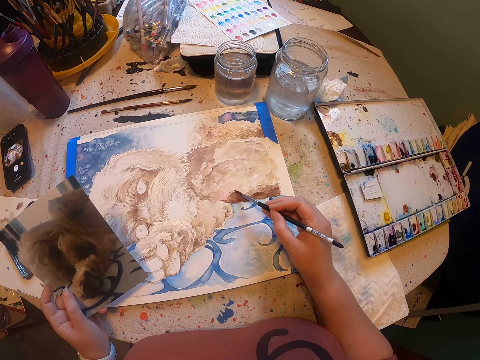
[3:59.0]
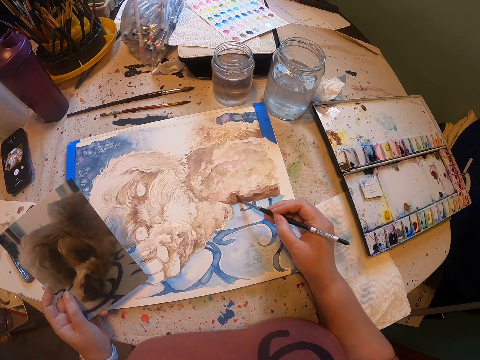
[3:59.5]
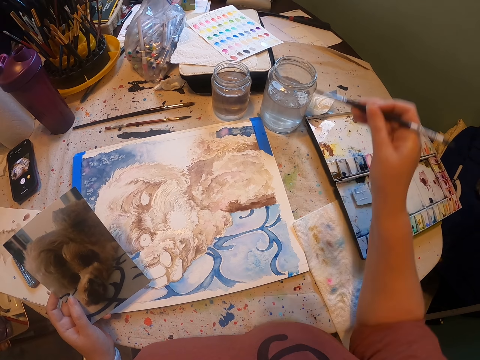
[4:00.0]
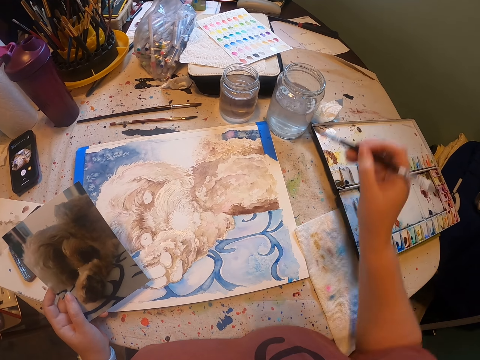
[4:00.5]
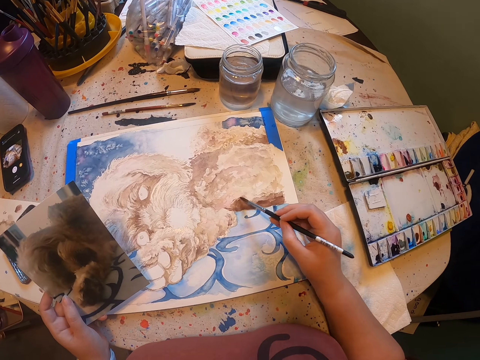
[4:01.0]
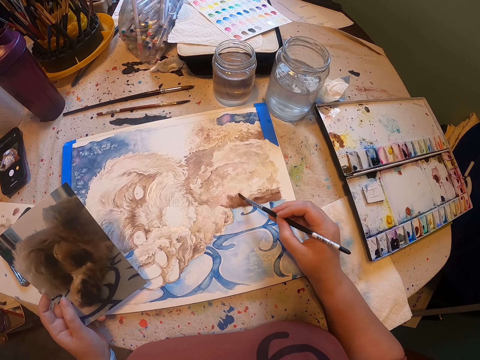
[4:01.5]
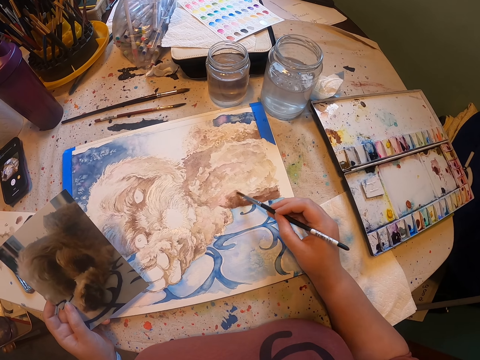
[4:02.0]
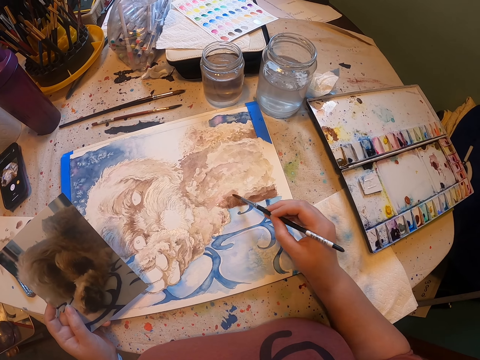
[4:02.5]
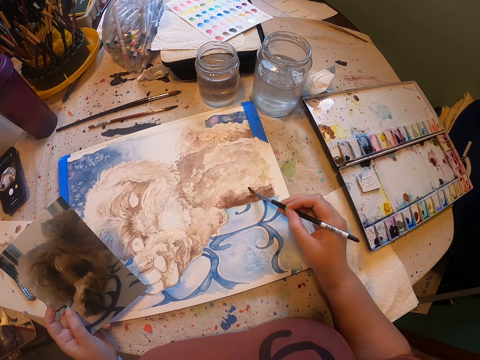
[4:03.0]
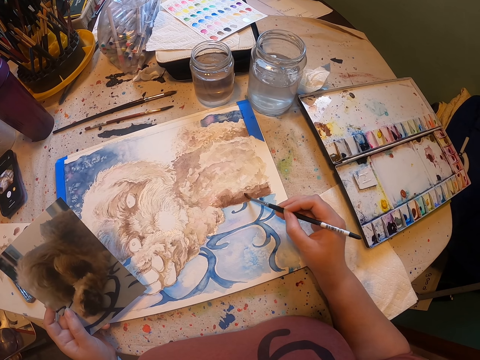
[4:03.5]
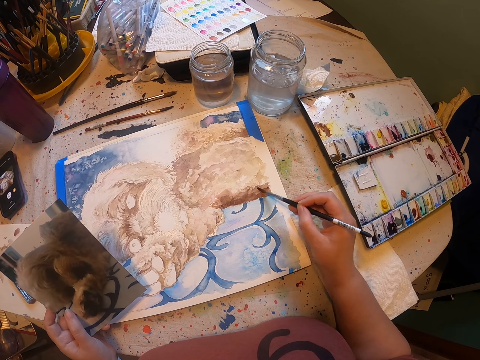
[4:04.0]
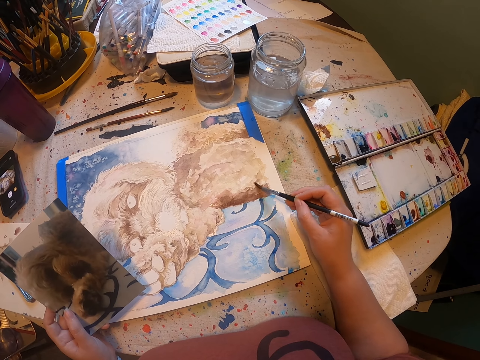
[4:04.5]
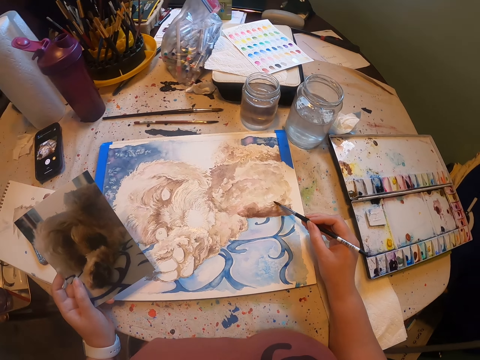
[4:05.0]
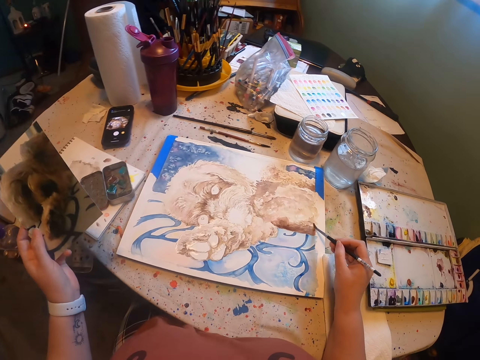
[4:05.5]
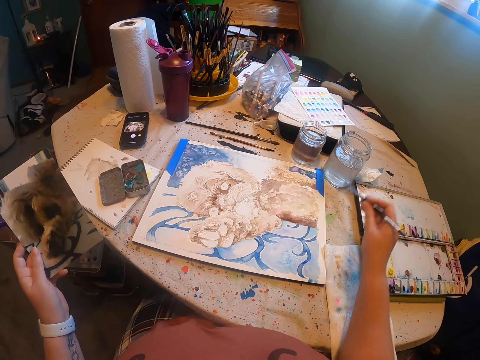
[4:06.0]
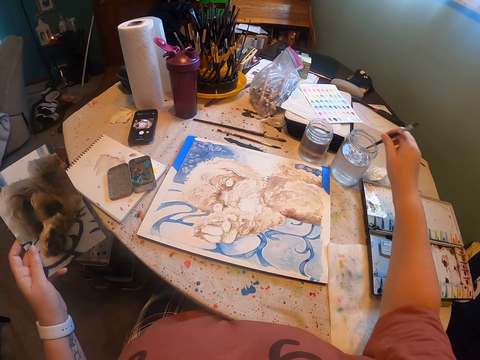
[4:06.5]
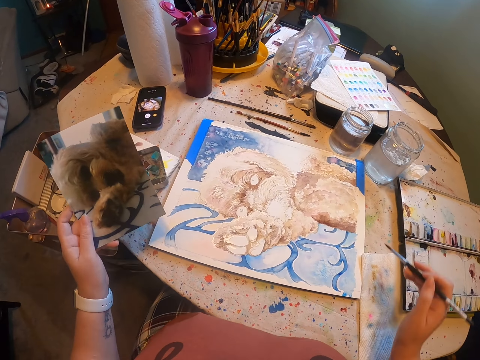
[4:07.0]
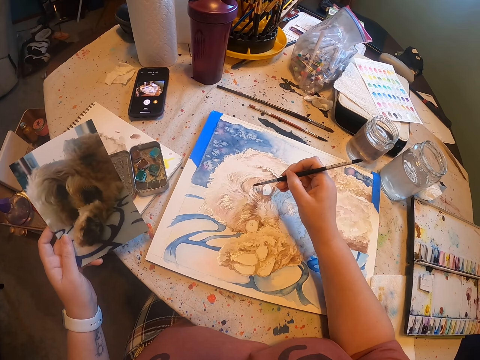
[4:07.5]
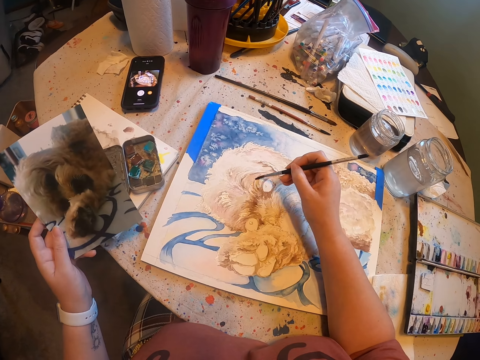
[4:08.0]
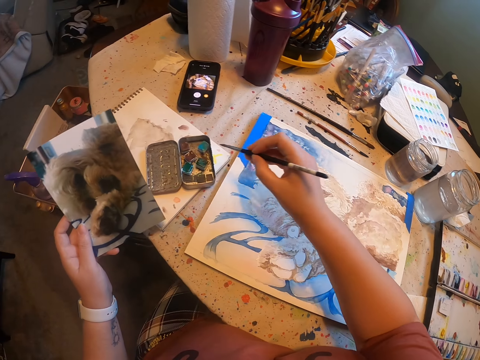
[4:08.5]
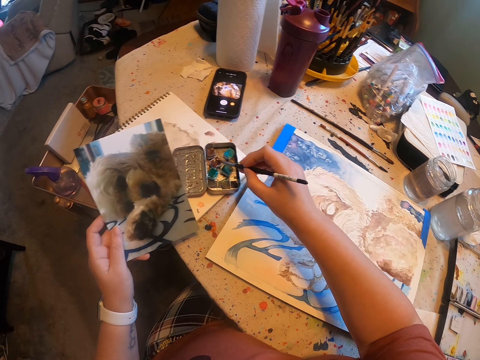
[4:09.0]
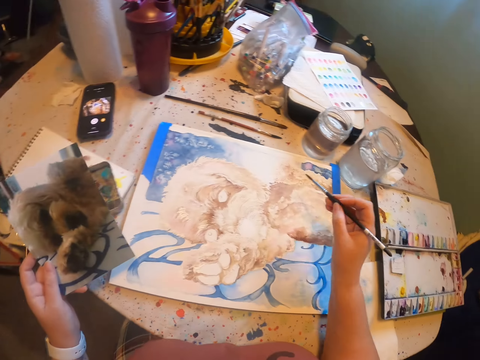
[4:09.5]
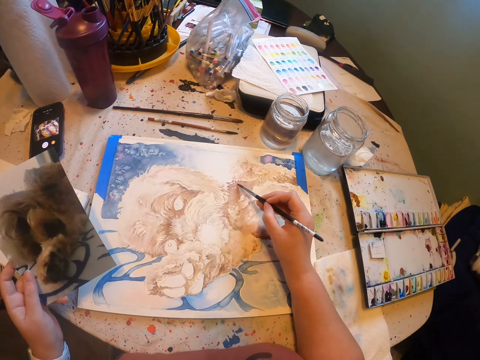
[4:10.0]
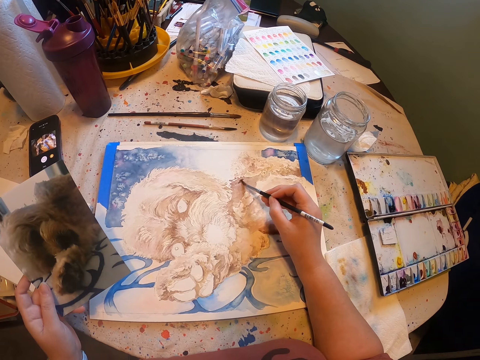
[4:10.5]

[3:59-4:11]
The camera wearer dips a paint brush in water. They paint on the photo on the table. They dip the paint brush in the water and clean up the paint brush on a serviette. They paint on the photo on the table. They dip the paint brush in the water colour. They scoop color from the box.

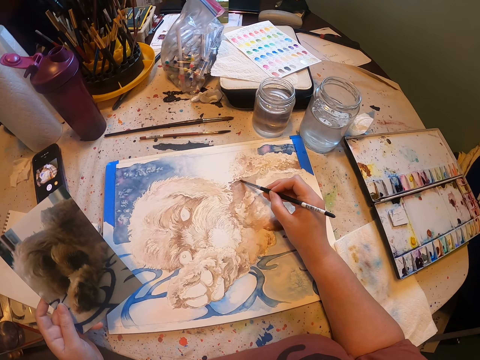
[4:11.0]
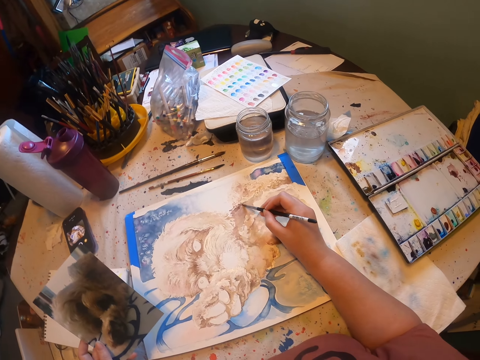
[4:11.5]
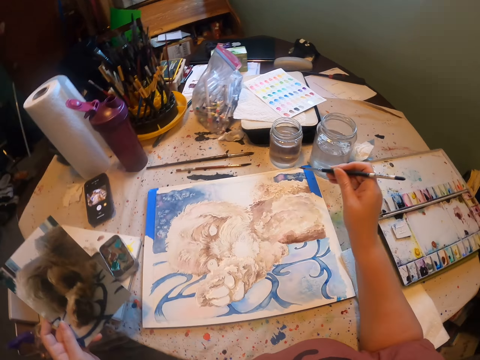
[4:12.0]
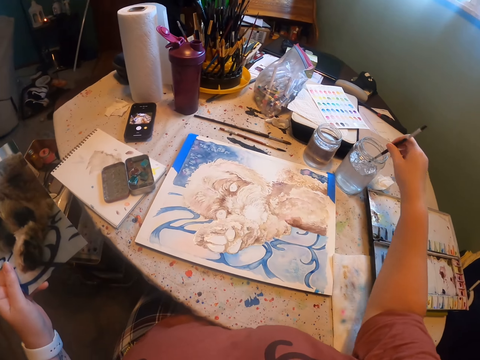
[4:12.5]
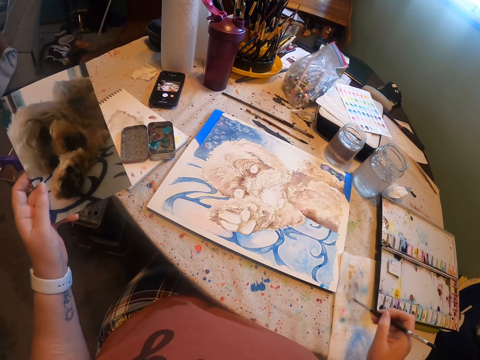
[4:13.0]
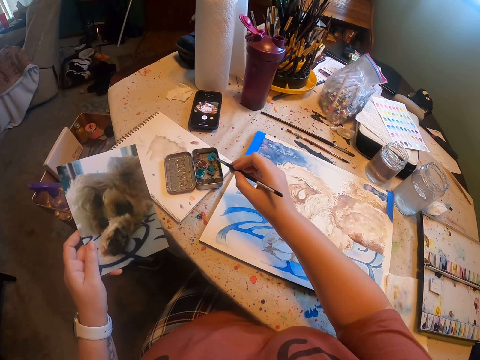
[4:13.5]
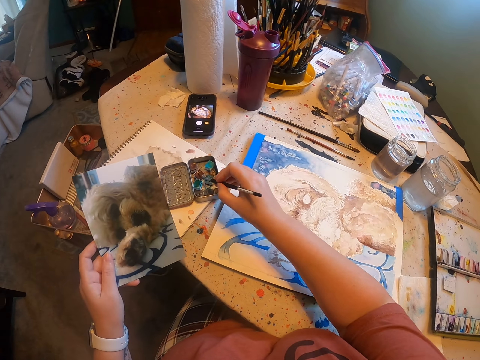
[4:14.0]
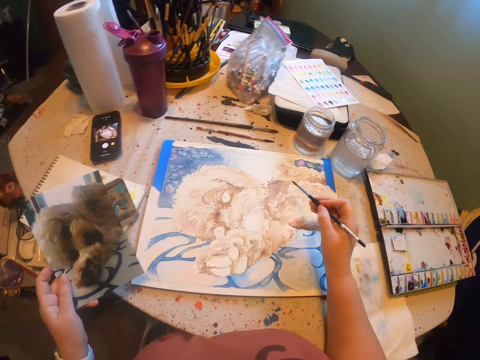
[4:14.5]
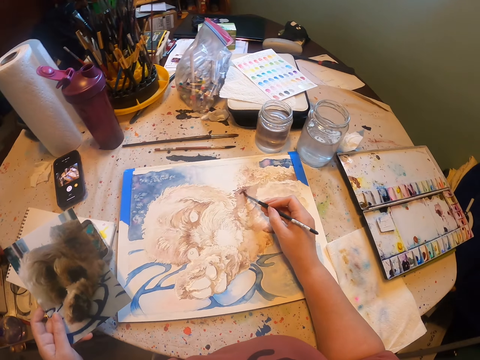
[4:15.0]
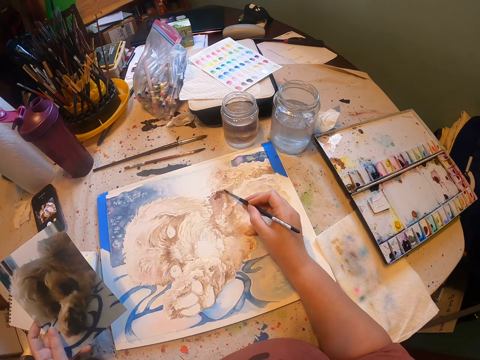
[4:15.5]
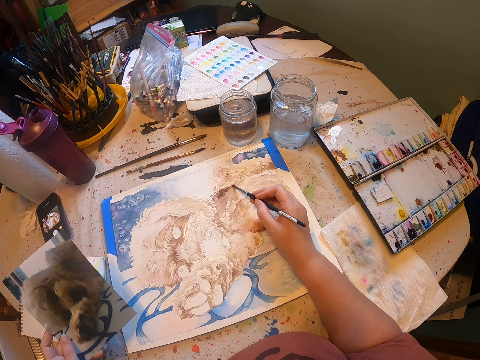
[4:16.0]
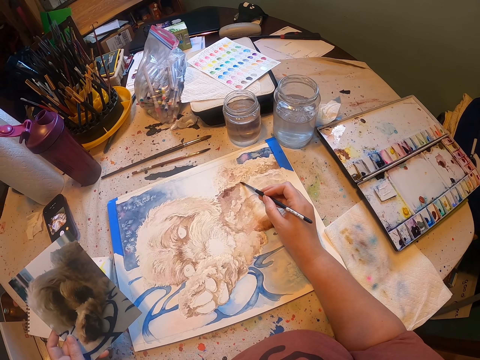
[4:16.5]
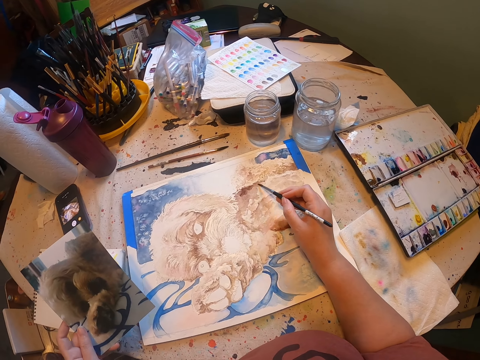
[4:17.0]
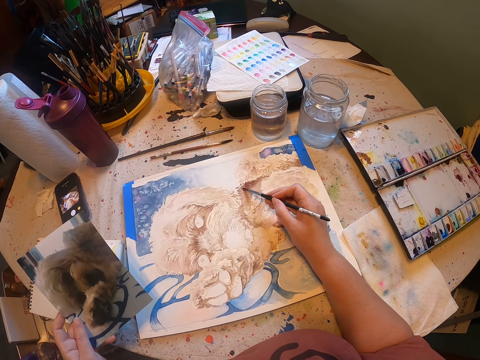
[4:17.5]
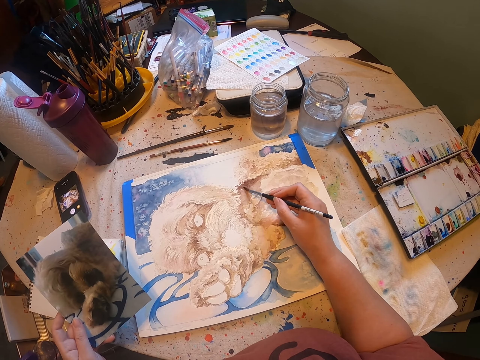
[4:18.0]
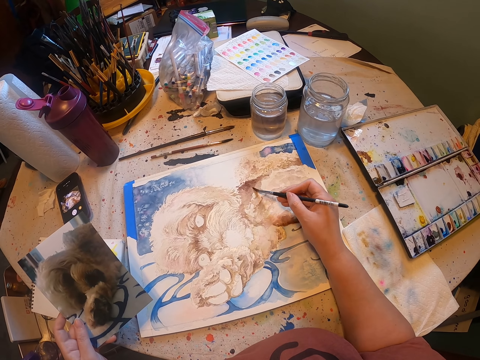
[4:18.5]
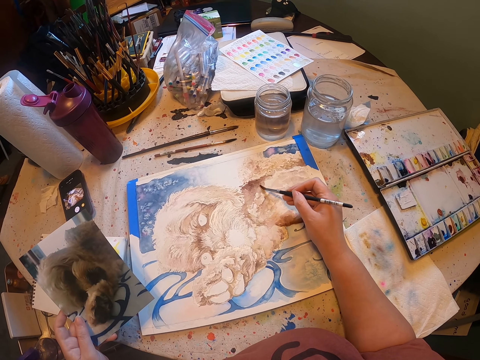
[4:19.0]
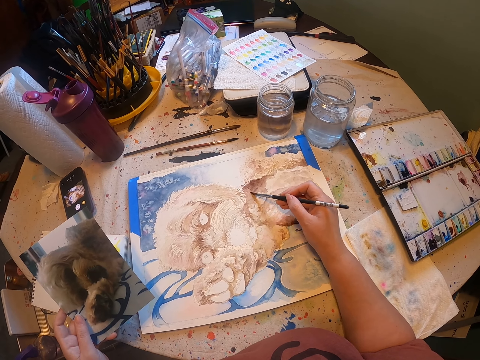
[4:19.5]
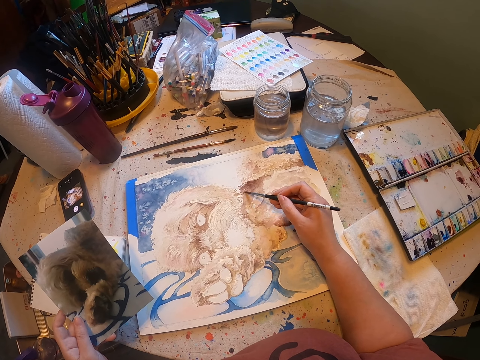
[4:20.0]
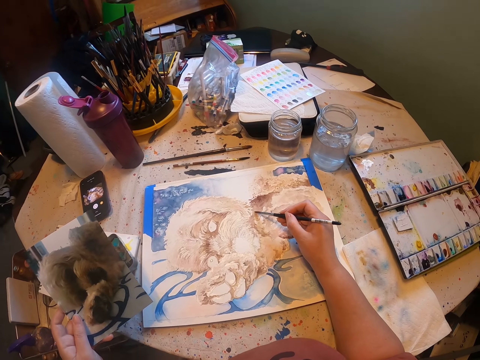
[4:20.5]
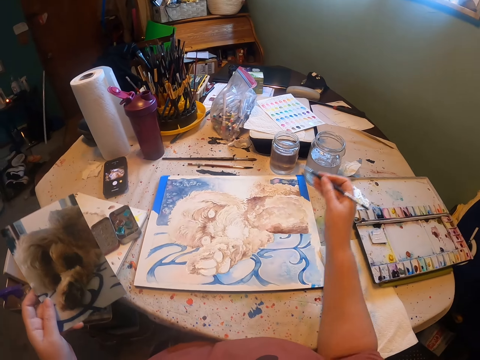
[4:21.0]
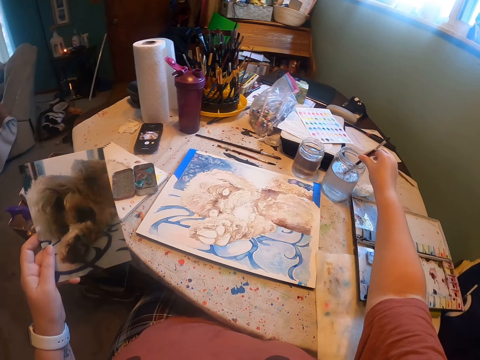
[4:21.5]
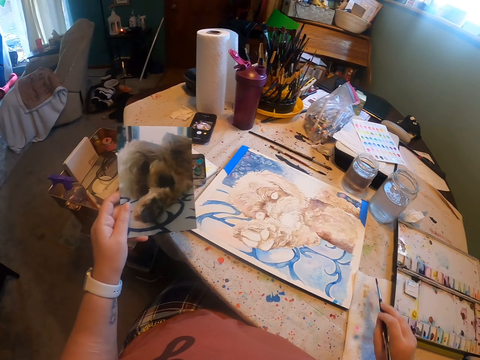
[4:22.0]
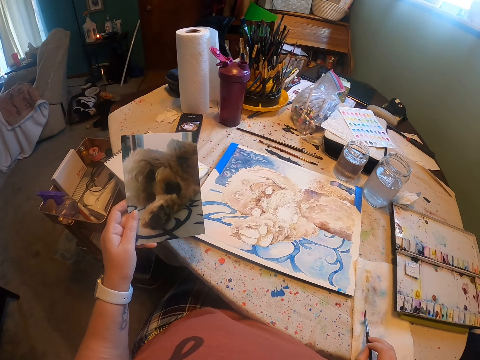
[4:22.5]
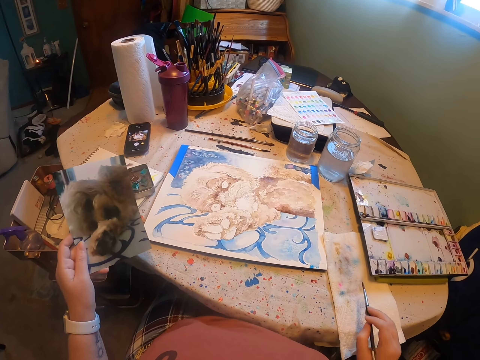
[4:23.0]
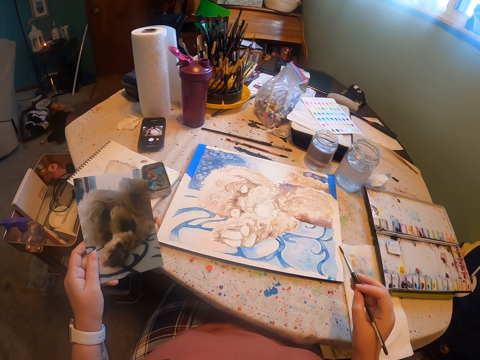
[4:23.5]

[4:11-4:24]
The camera wearer paints on the photo on the table. They dip a paint brush in water and clean up the paint brush on a serviette. They dip the paint brush in the water colour. They scoop color from the box. They paint on the photo on the table. They dip the paint brush in the water and clean up the paint brush on the serviette. They rub the brush on the paper.

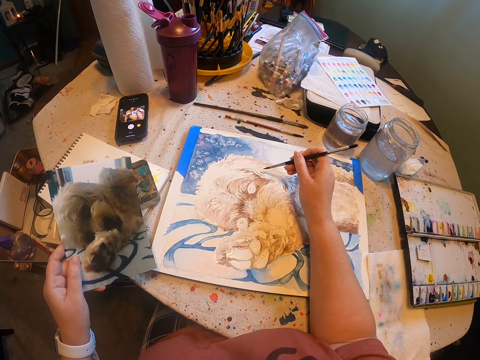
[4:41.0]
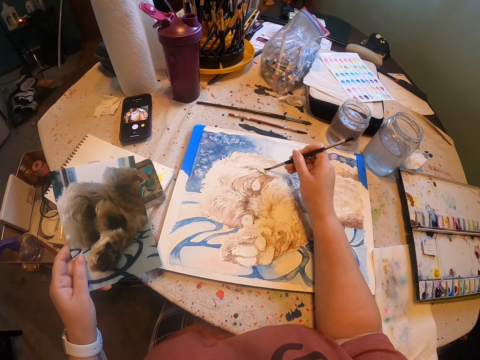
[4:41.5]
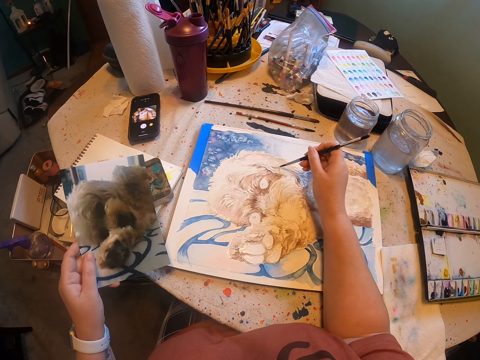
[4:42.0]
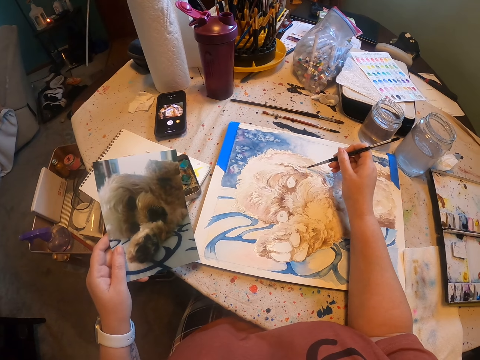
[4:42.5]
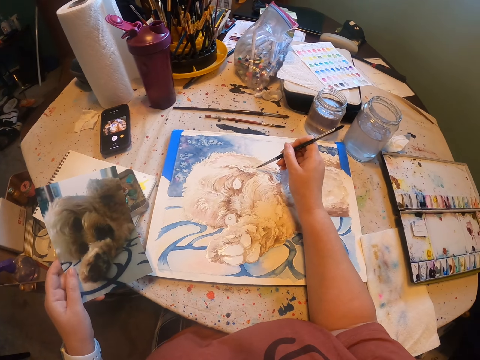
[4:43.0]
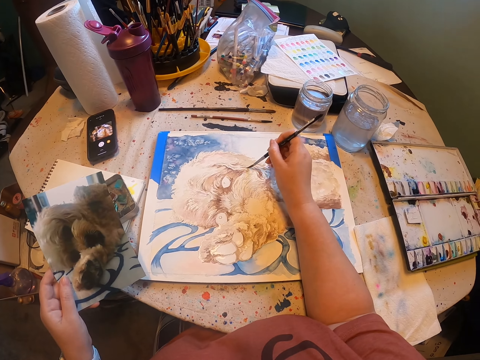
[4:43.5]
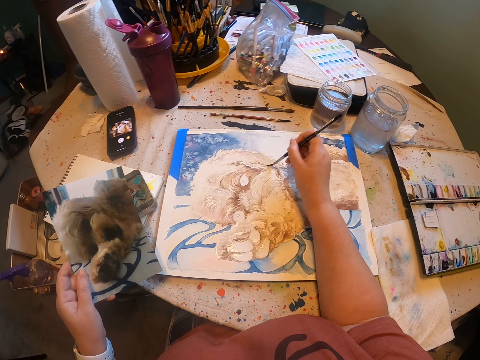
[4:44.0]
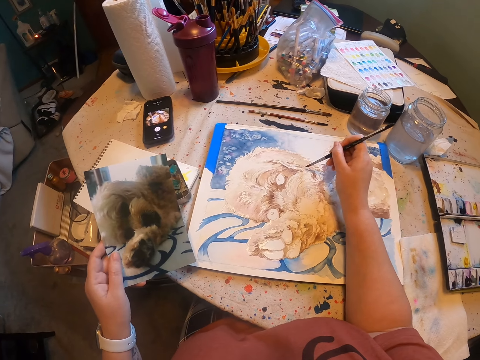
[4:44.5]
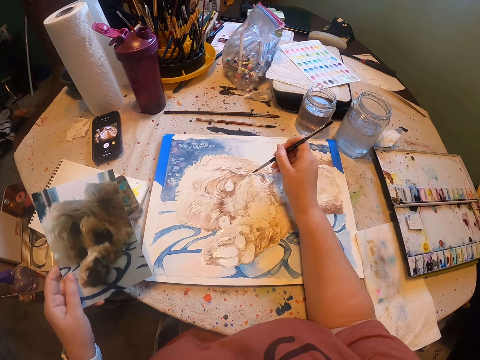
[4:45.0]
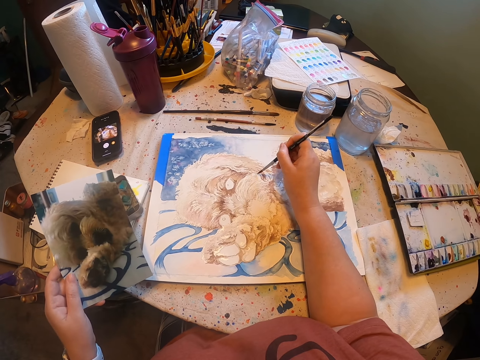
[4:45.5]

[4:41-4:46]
The camera wearer paints on the photo on the table.
